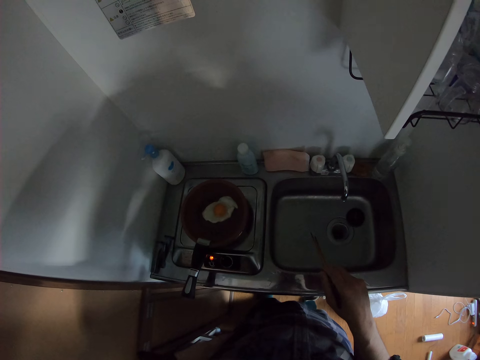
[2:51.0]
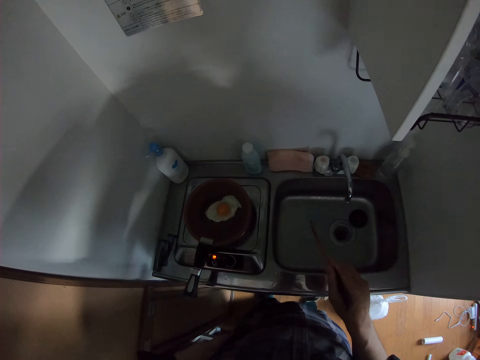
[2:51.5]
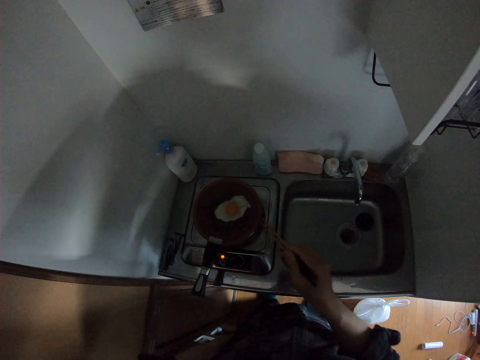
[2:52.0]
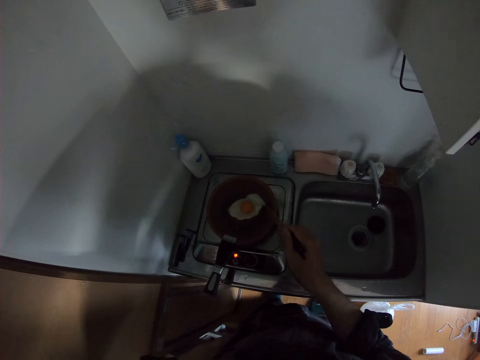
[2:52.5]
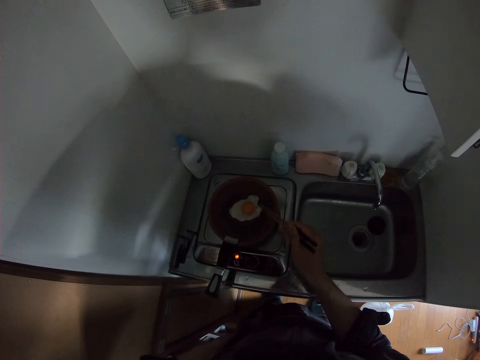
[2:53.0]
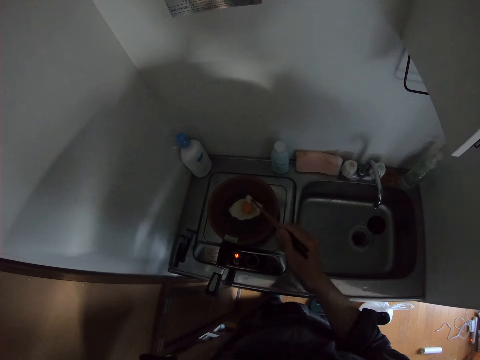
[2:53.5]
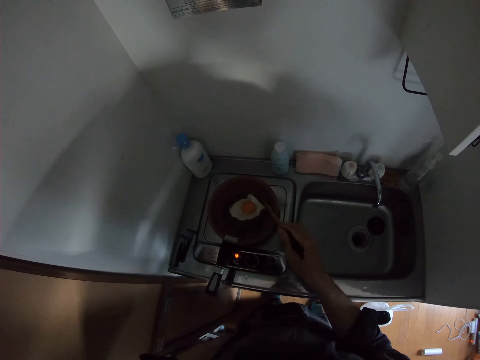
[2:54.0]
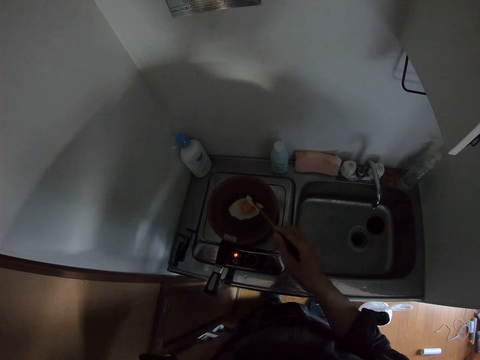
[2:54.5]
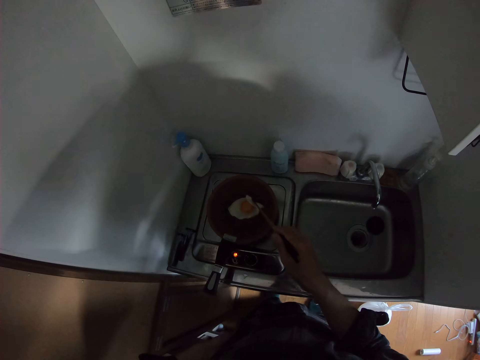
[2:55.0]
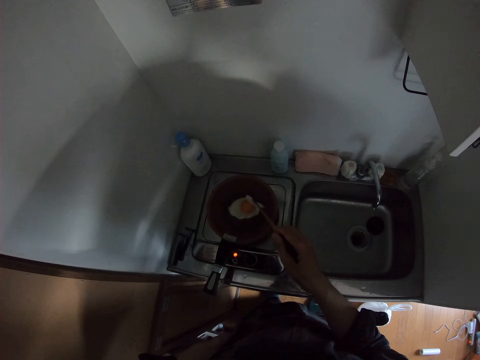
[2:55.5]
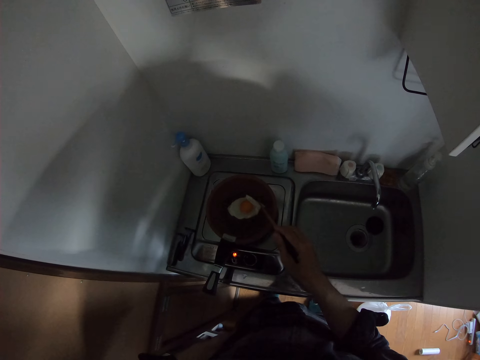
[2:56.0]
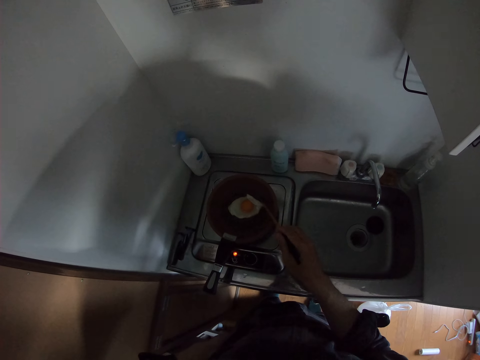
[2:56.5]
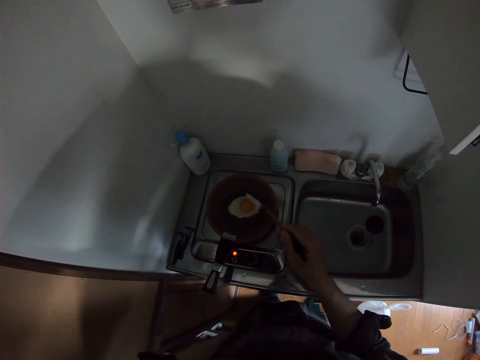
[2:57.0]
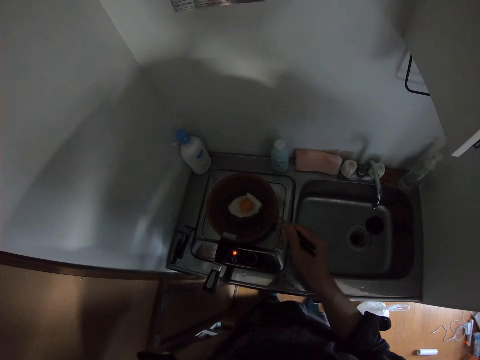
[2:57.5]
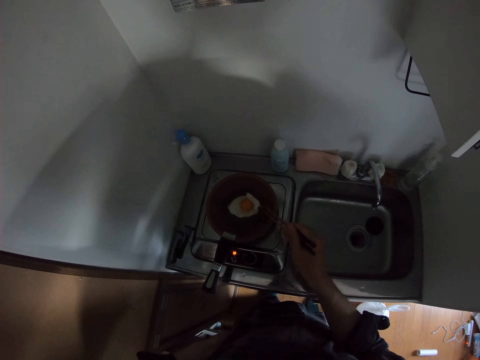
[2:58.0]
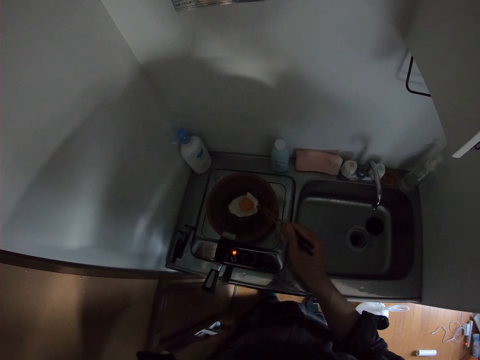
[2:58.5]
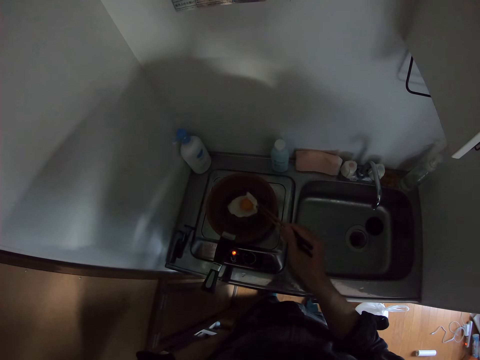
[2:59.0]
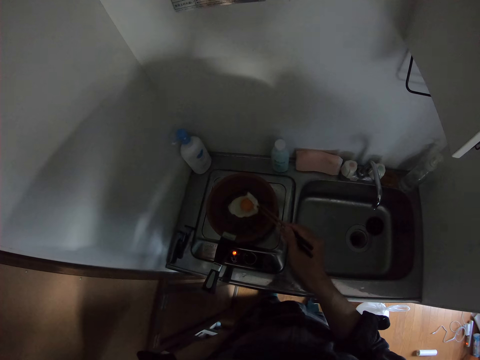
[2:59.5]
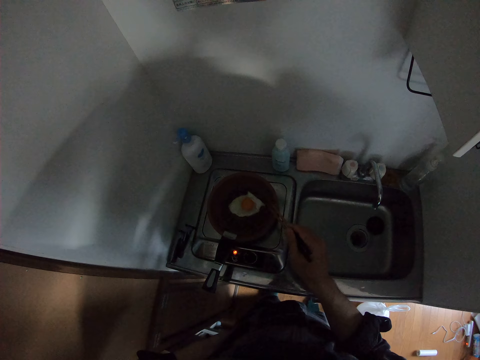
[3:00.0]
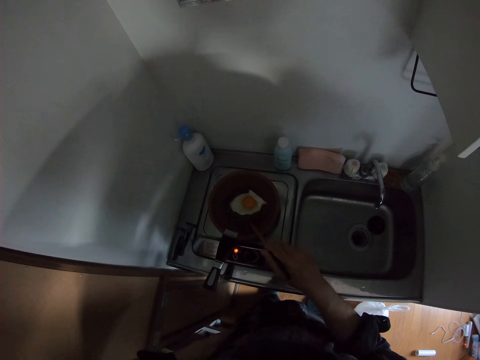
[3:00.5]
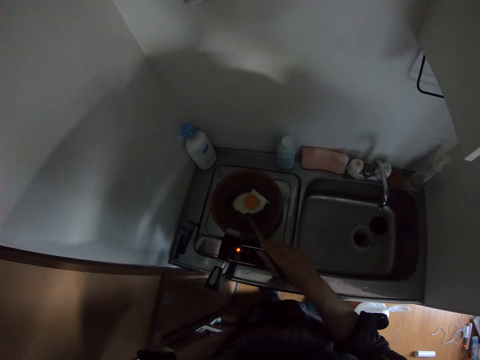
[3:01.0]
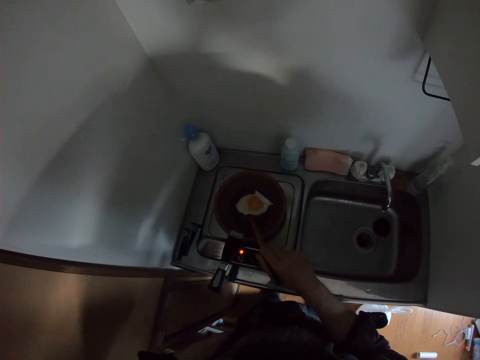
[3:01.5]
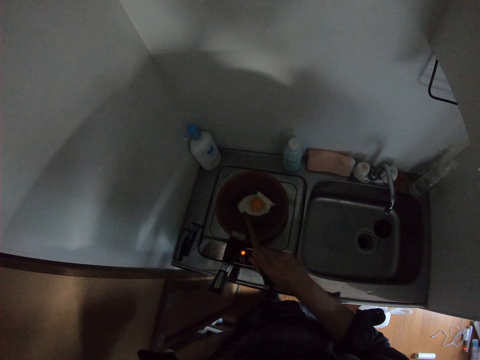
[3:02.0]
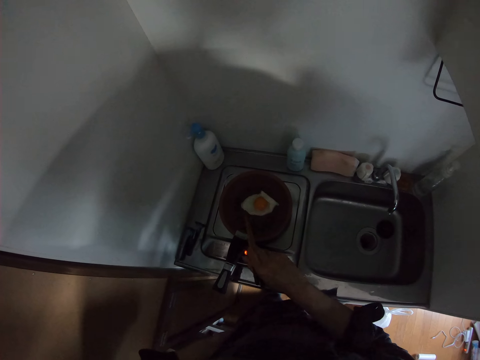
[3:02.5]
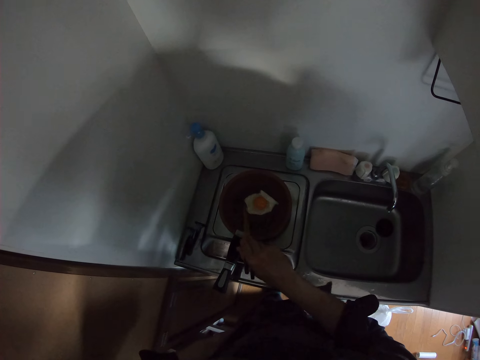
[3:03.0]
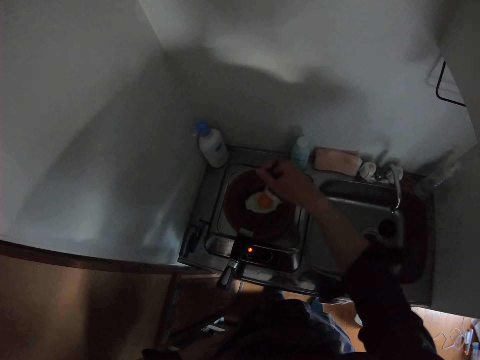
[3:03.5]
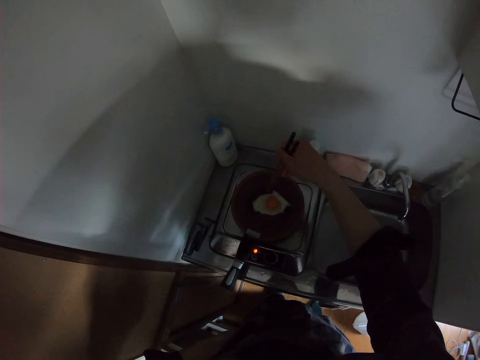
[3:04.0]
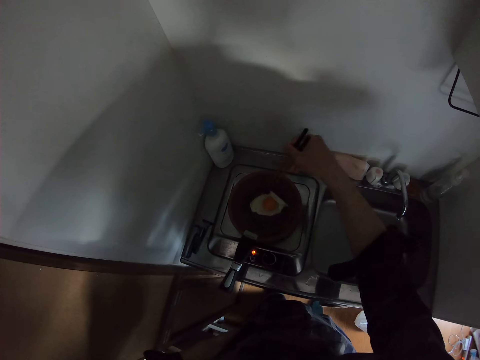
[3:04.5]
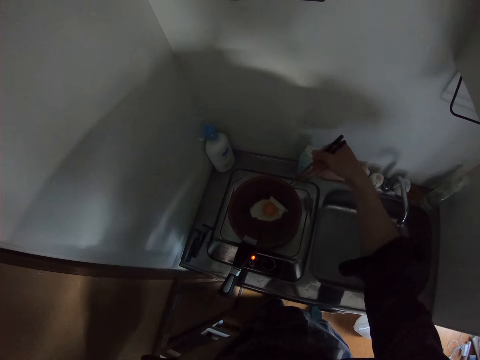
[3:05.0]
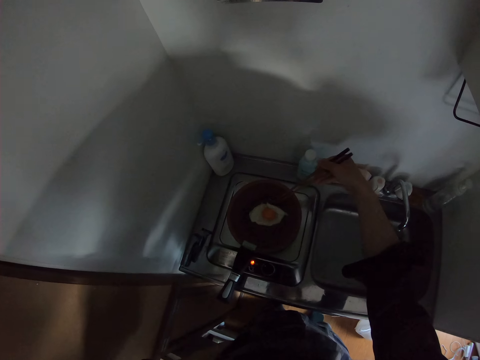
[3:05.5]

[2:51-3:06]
The camera wearer puts the egg together with the chopstick. They turn the egg with the chopstick. They check the eggs with the chopsticks.

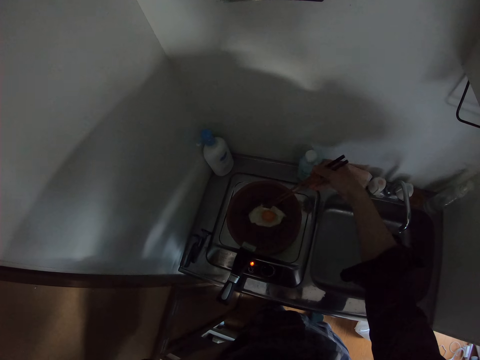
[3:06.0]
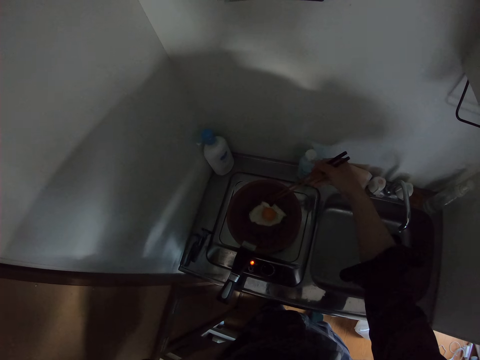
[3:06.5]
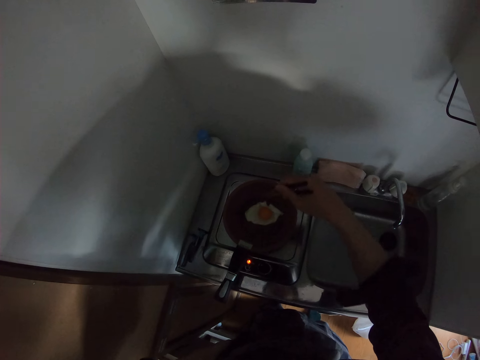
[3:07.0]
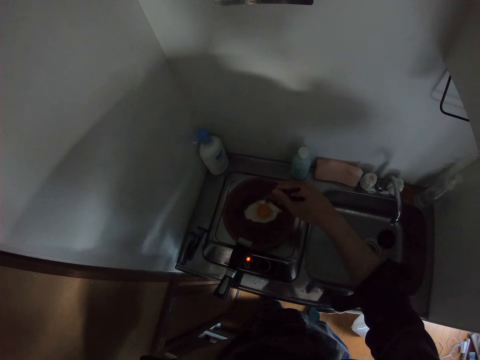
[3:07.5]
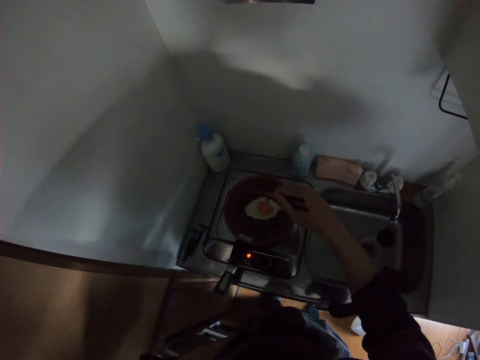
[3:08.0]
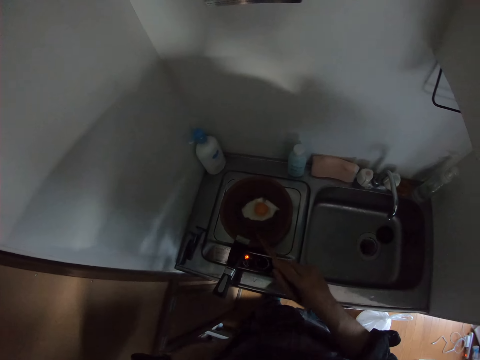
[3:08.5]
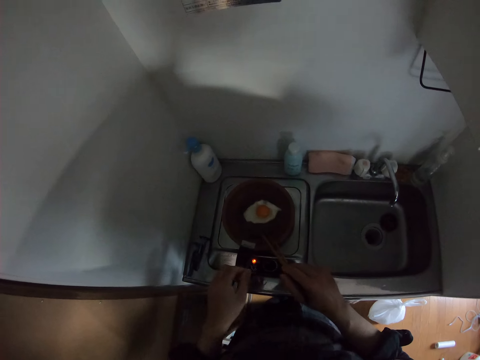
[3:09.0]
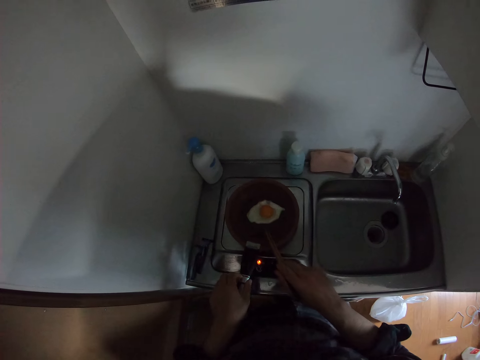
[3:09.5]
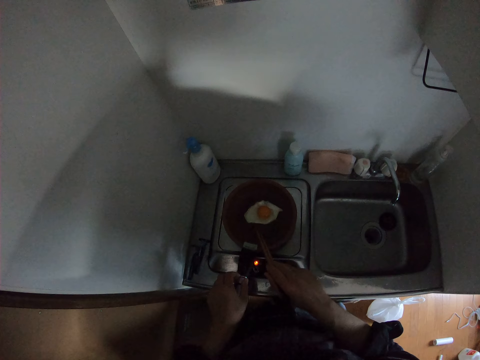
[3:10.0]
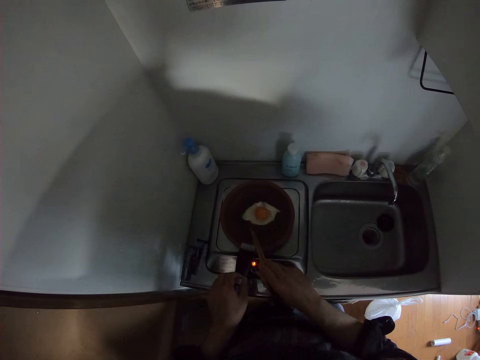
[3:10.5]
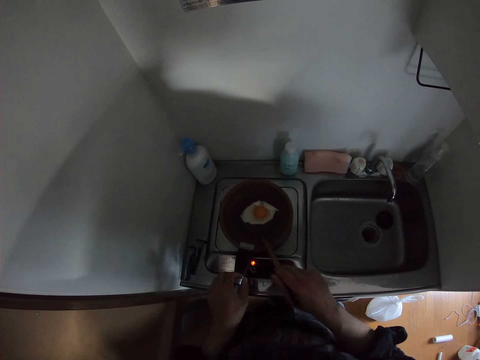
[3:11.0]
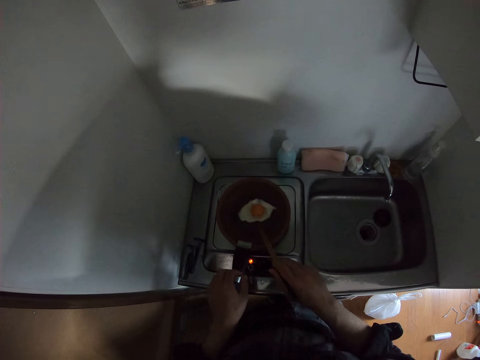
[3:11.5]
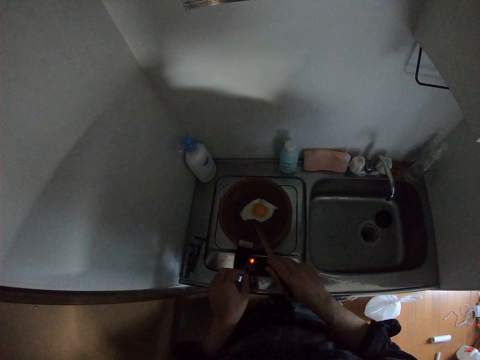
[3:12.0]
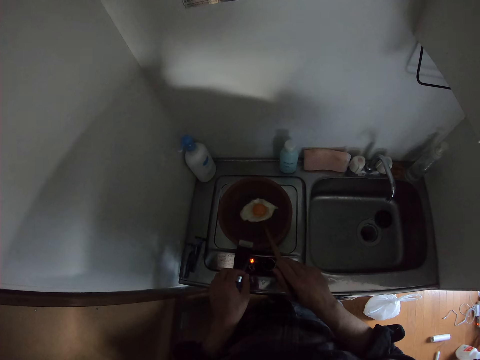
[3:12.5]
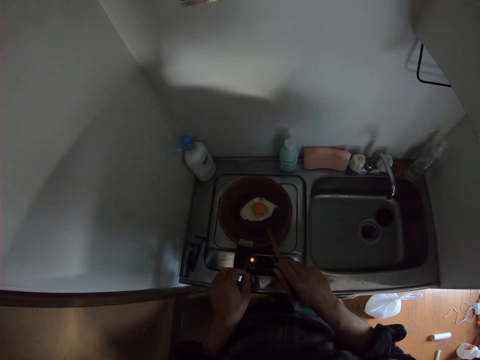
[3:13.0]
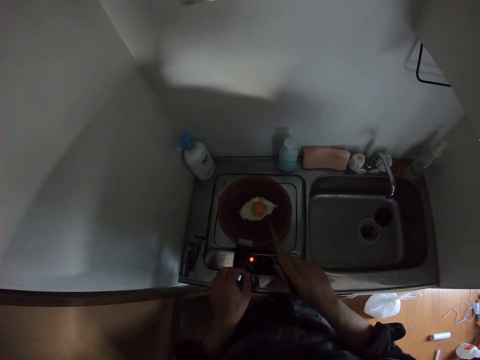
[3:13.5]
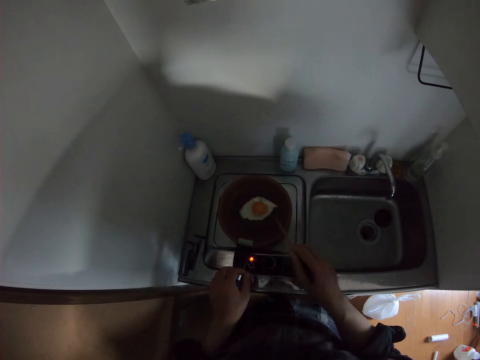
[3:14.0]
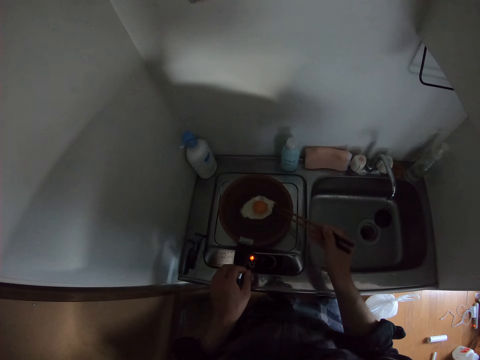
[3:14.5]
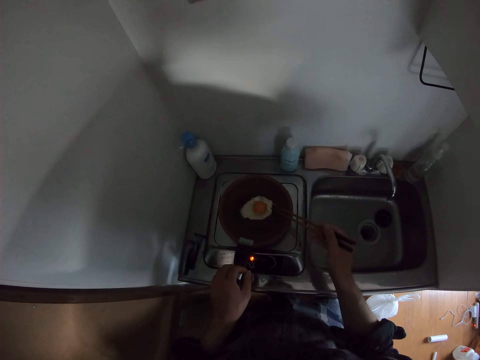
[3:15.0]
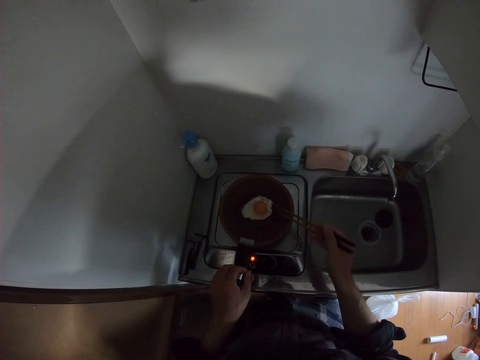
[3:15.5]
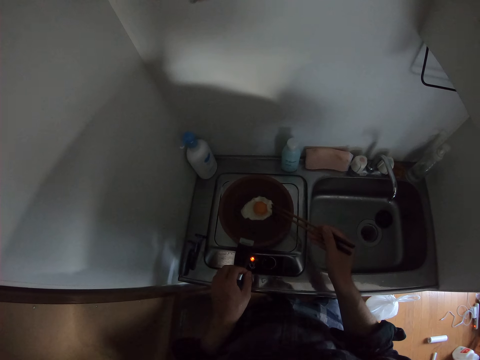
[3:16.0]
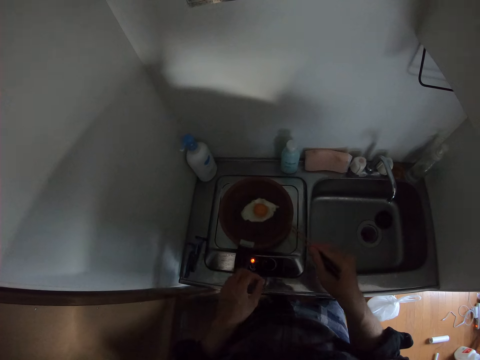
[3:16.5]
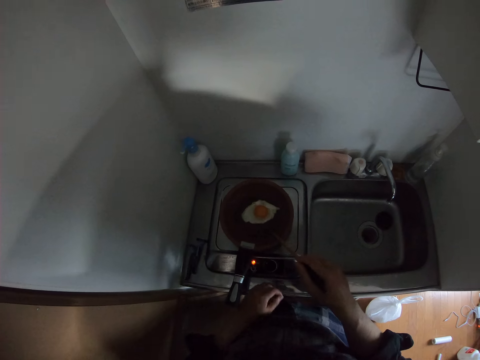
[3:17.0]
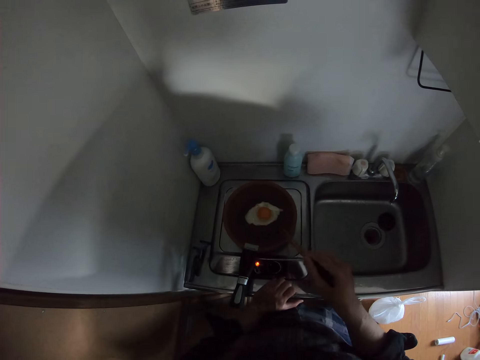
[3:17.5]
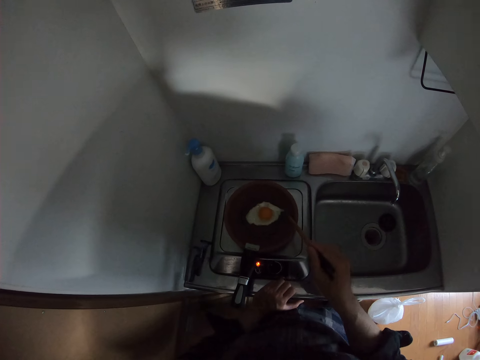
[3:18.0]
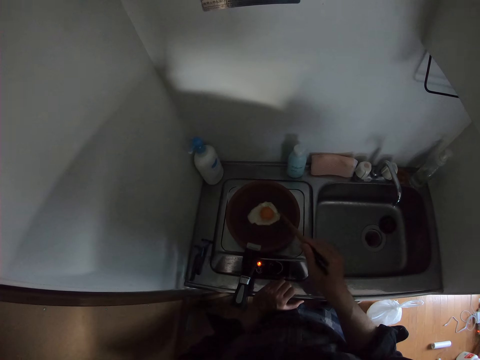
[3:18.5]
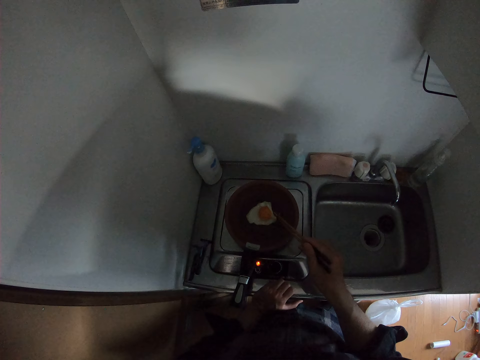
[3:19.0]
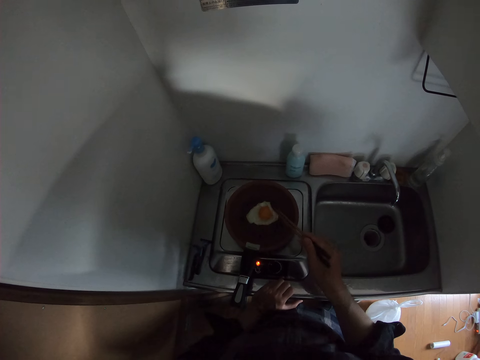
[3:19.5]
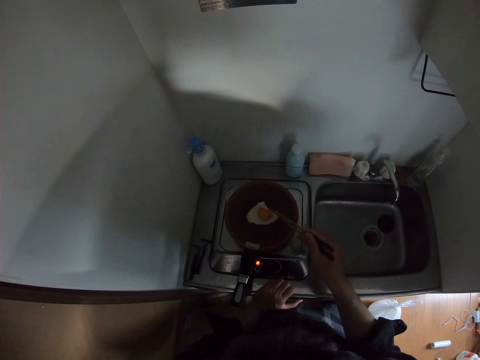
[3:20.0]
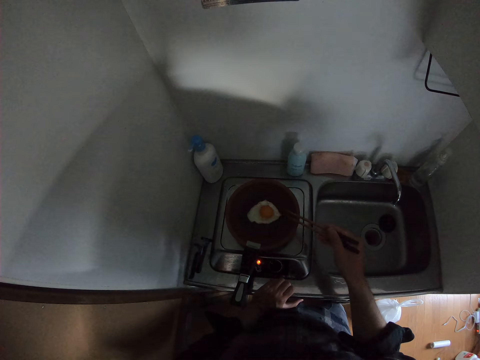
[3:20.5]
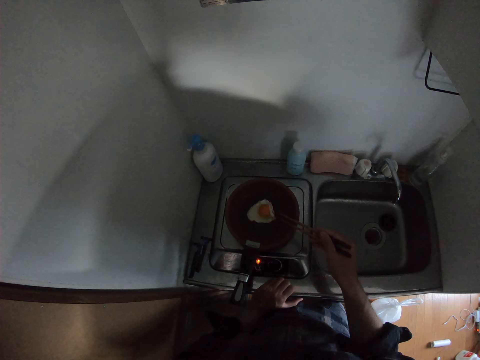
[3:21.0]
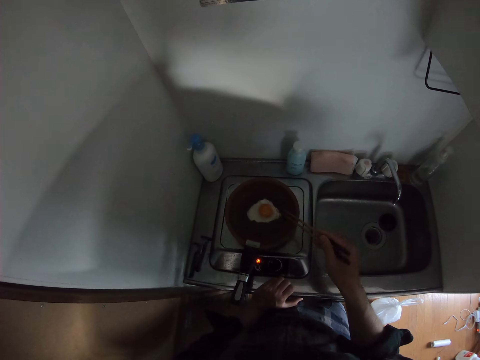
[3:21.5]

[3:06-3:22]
The camera wearer puts his hand on the pan gripper. He puts his hand on the sink.
